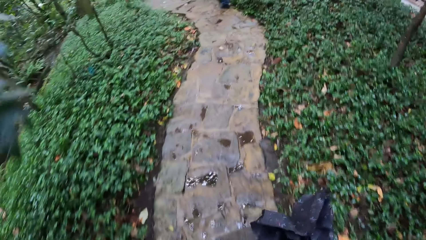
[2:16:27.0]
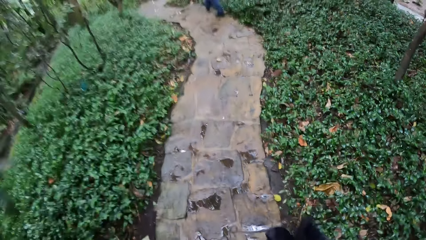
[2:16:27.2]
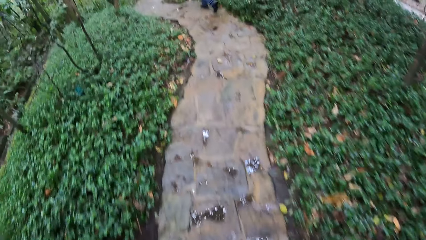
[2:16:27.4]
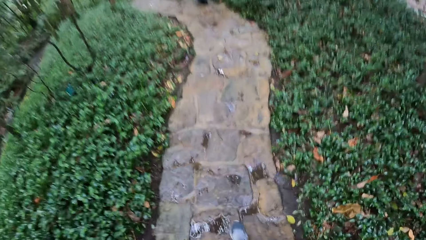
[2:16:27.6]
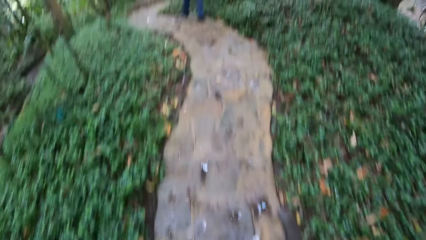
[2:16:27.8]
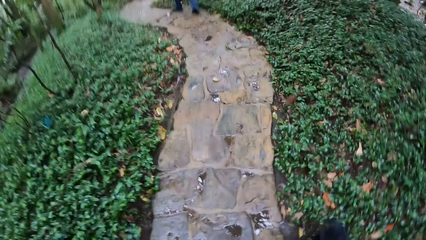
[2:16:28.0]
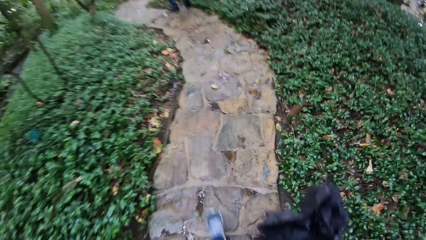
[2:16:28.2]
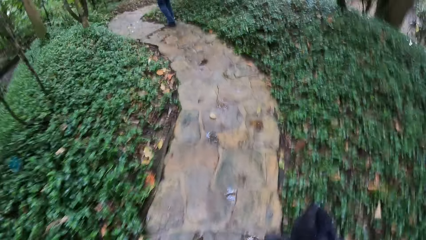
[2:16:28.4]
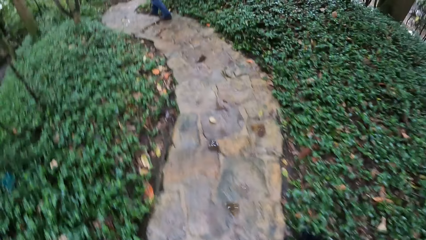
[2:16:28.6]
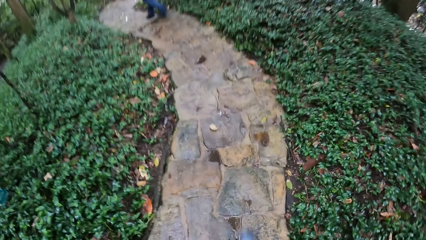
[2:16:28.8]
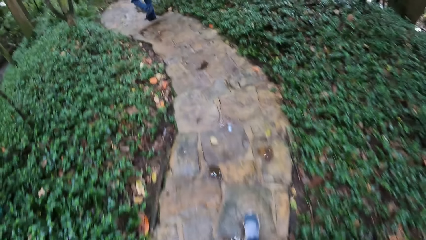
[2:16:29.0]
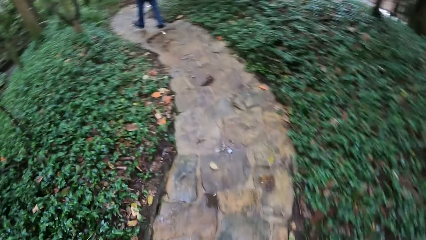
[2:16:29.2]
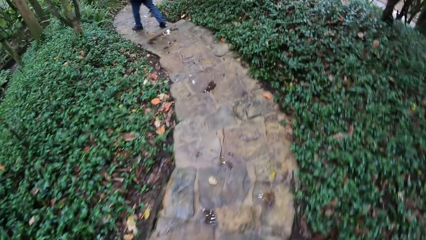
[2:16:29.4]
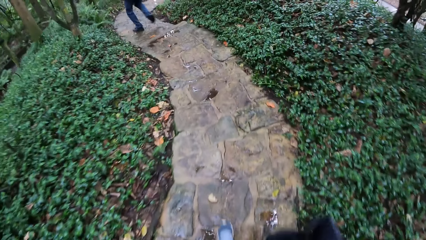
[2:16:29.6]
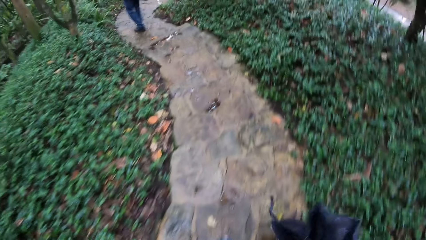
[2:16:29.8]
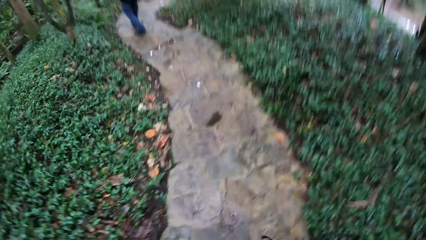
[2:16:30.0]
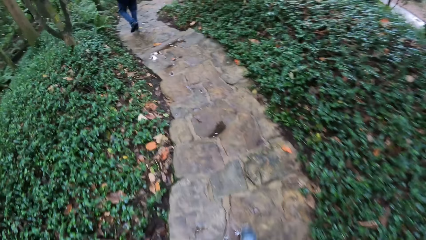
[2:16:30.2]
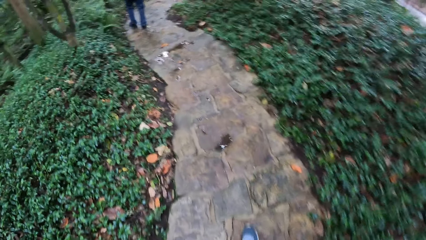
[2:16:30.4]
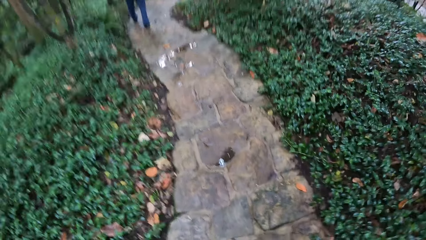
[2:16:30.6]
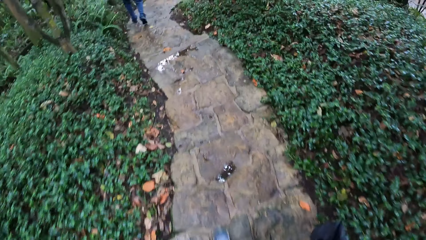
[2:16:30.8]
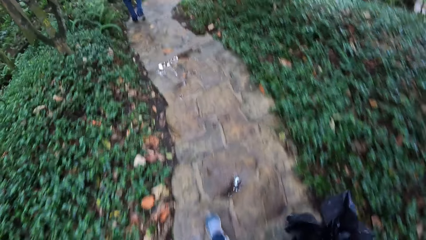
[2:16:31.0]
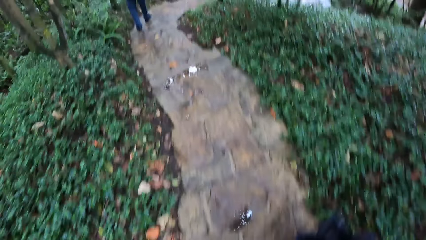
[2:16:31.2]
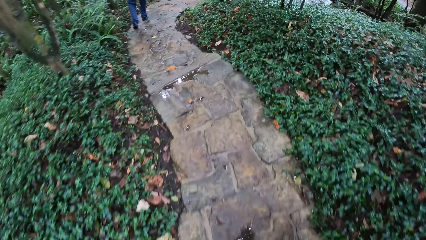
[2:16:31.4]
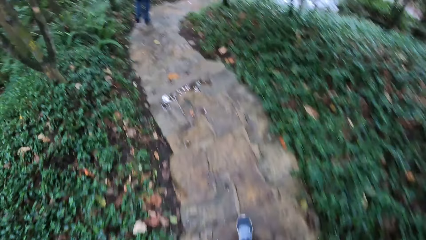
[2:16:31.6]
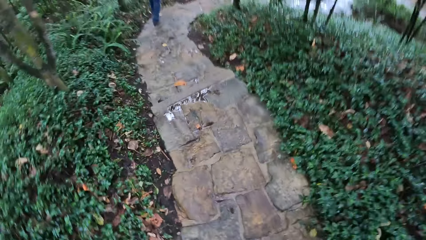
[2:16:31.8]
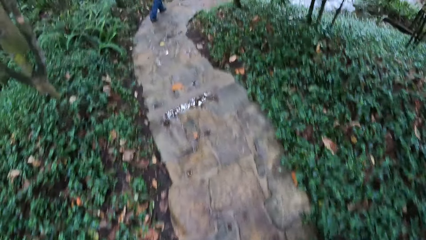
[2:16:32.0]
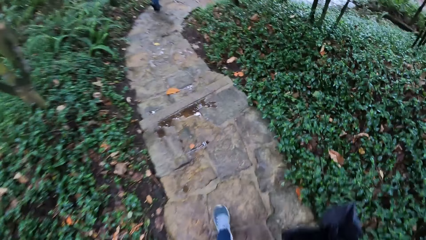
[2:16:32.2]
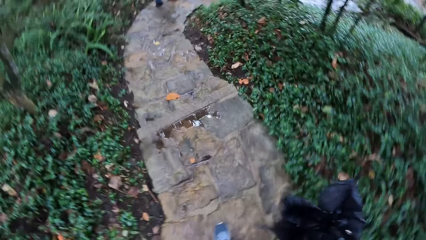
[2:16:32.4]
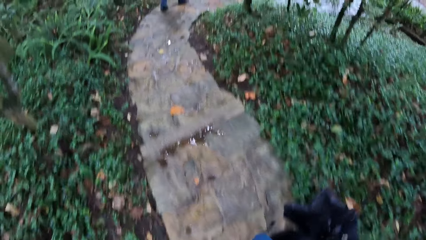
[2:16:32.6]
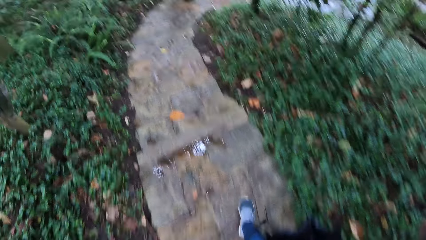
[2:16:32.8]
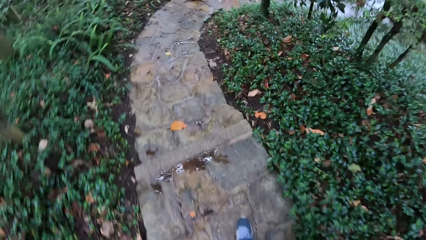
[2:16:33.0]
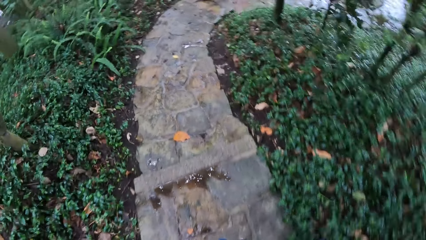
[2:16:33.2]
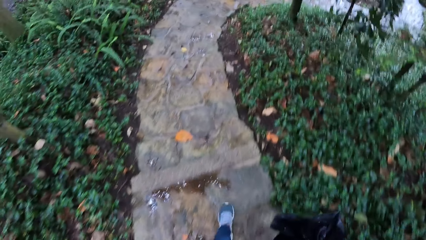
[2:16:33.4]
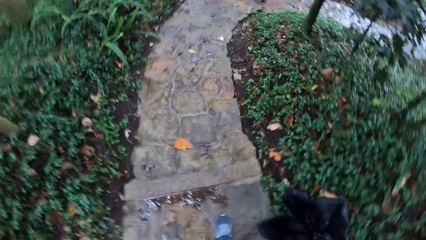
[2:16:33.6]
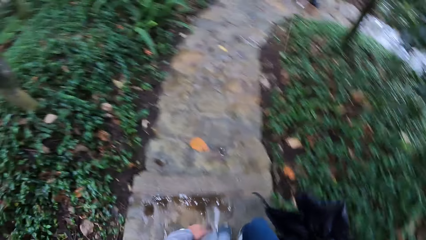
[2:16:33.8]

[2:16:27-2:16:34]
The camera wearer walks on the road path with a person.

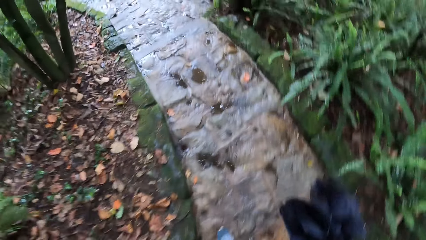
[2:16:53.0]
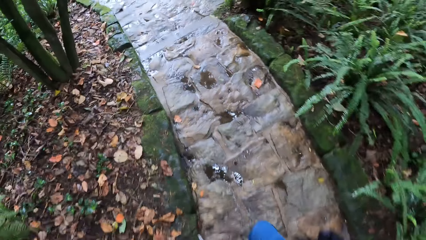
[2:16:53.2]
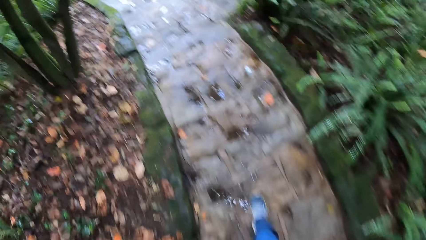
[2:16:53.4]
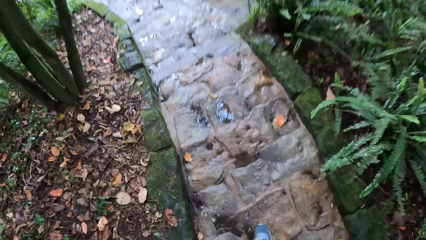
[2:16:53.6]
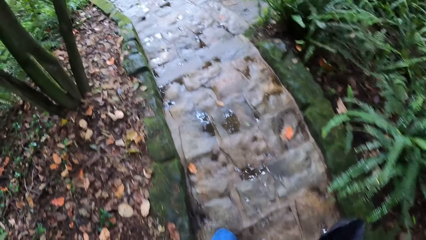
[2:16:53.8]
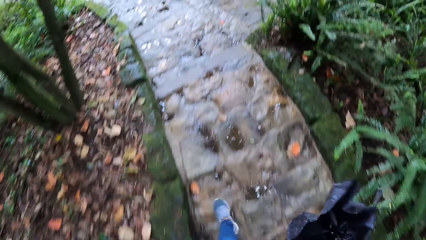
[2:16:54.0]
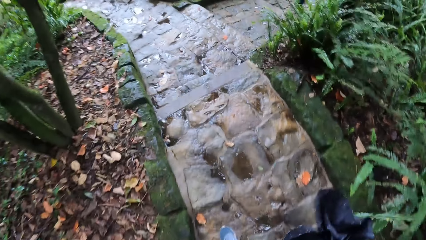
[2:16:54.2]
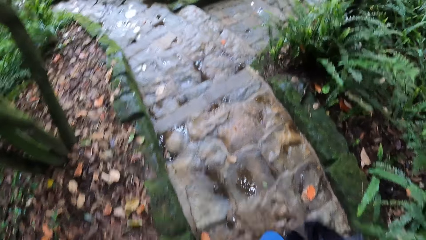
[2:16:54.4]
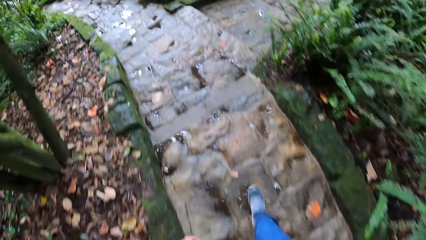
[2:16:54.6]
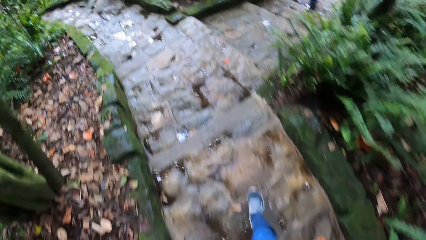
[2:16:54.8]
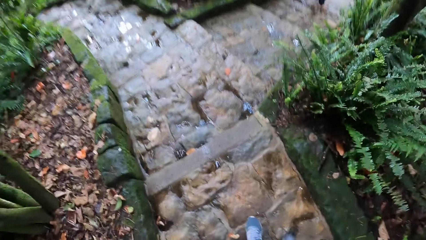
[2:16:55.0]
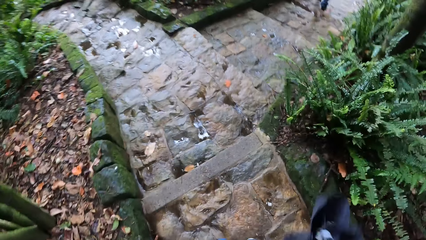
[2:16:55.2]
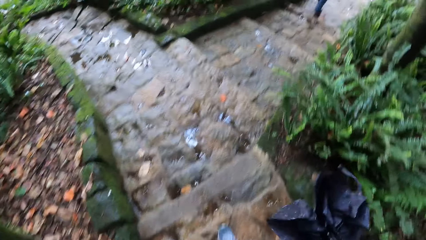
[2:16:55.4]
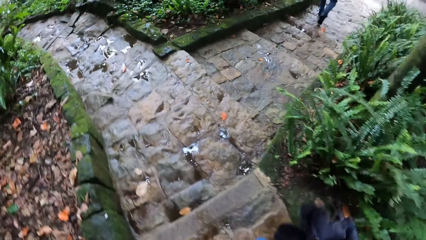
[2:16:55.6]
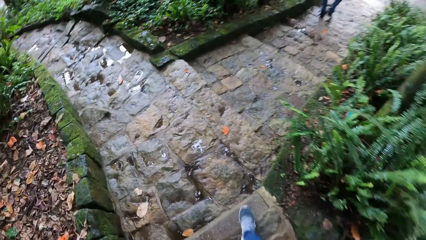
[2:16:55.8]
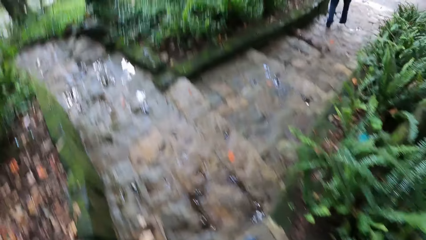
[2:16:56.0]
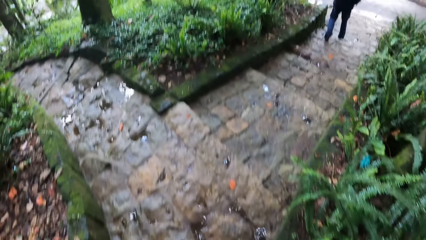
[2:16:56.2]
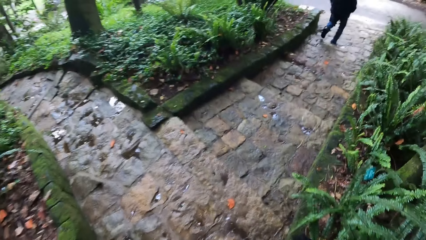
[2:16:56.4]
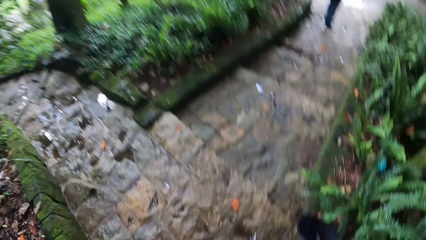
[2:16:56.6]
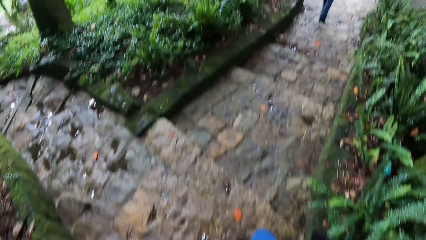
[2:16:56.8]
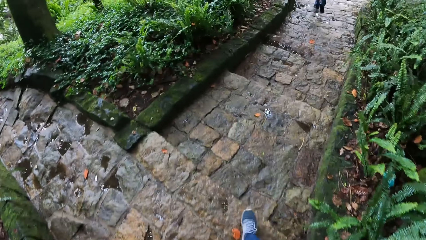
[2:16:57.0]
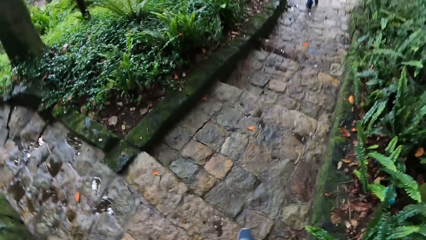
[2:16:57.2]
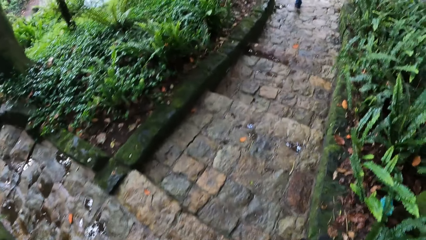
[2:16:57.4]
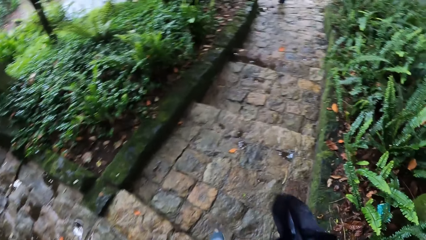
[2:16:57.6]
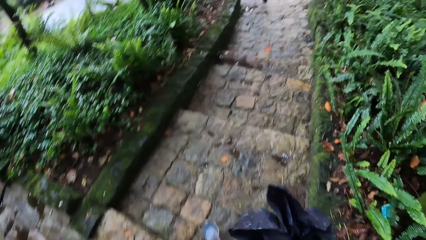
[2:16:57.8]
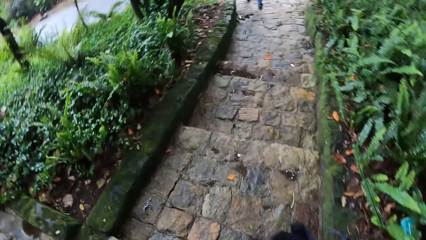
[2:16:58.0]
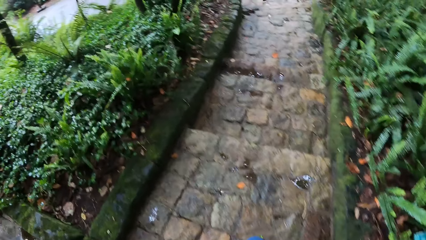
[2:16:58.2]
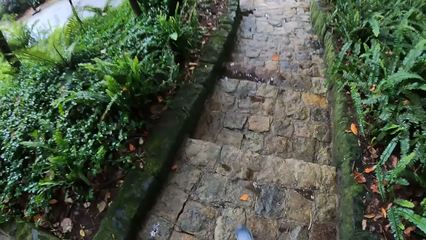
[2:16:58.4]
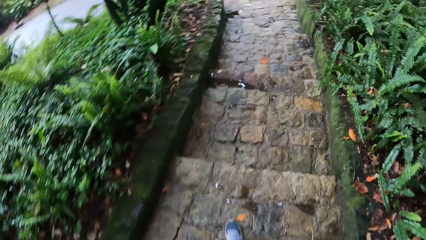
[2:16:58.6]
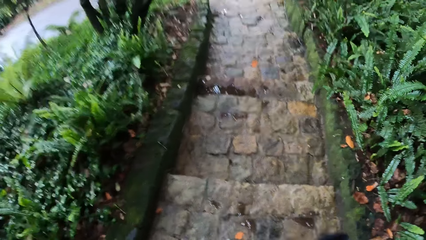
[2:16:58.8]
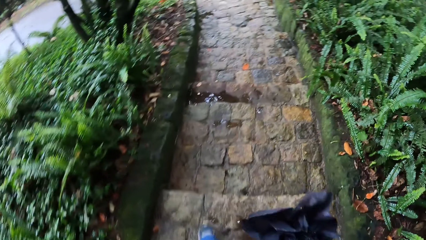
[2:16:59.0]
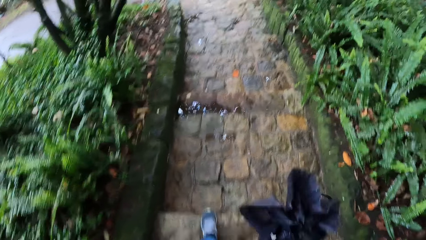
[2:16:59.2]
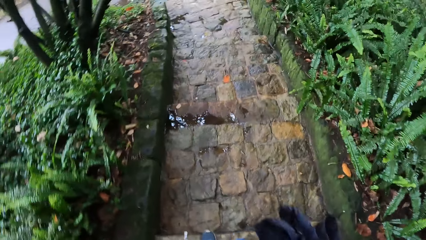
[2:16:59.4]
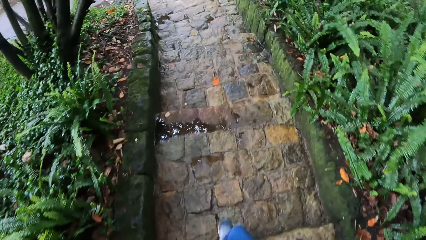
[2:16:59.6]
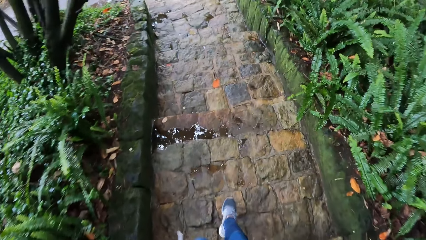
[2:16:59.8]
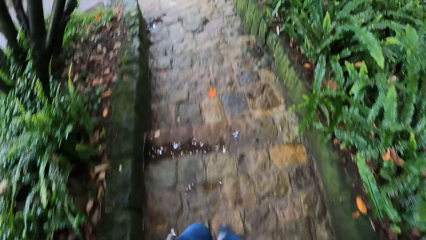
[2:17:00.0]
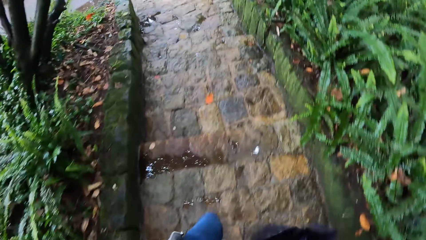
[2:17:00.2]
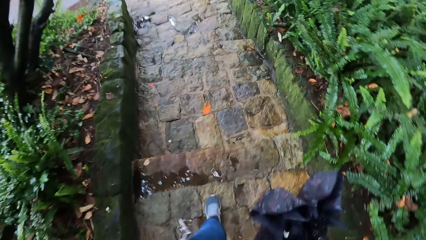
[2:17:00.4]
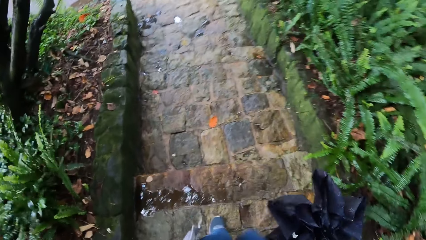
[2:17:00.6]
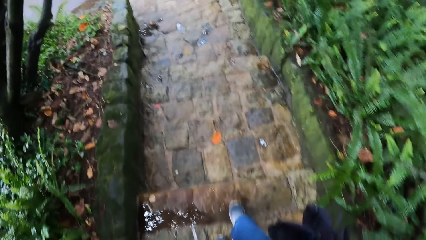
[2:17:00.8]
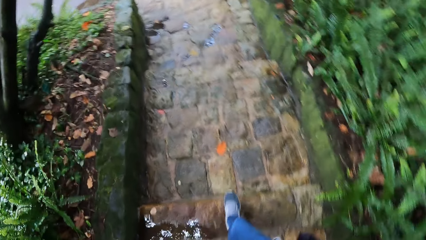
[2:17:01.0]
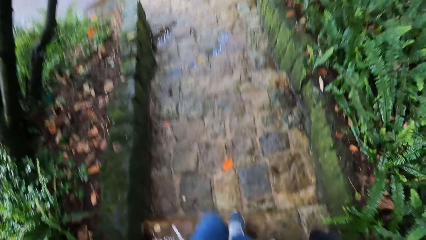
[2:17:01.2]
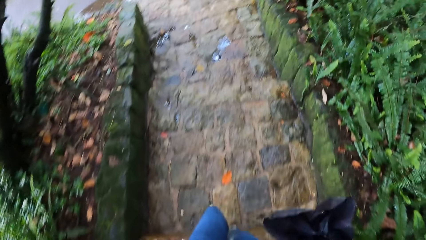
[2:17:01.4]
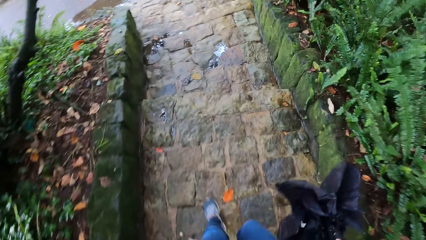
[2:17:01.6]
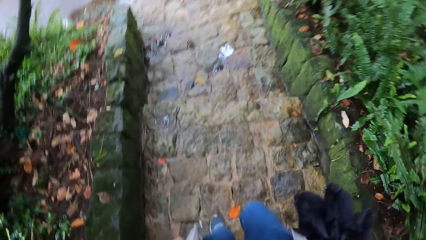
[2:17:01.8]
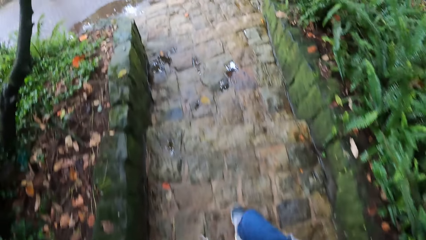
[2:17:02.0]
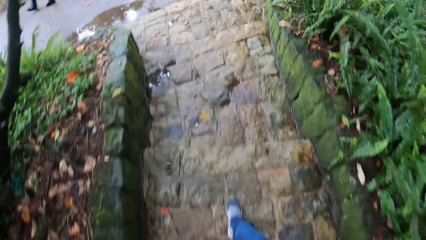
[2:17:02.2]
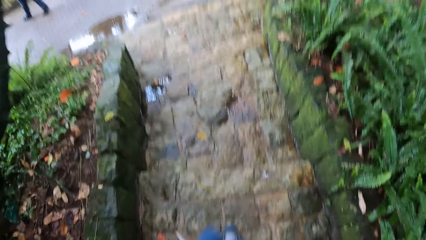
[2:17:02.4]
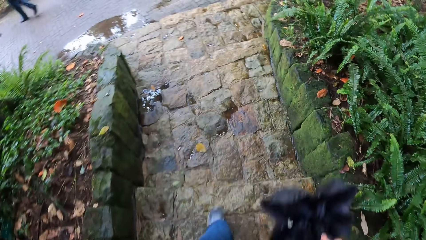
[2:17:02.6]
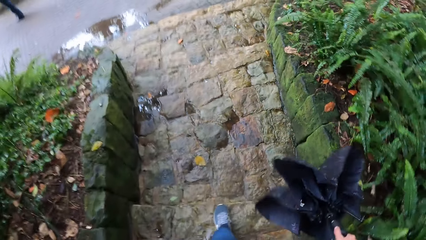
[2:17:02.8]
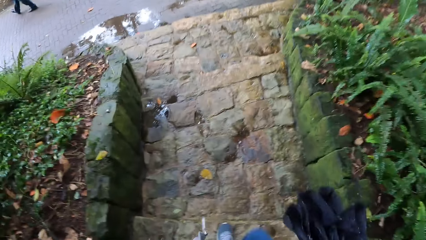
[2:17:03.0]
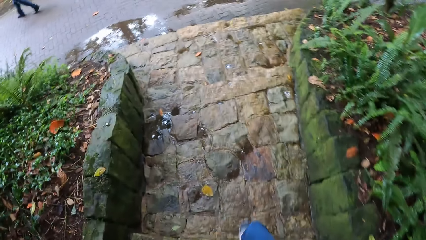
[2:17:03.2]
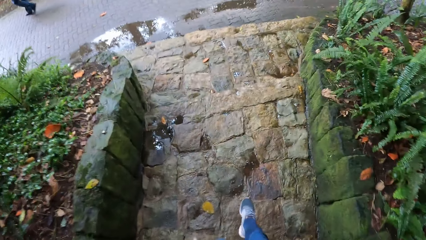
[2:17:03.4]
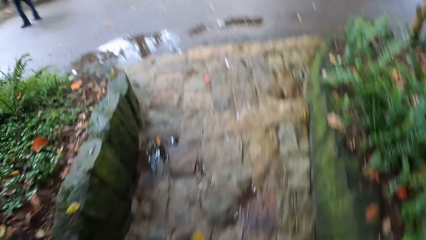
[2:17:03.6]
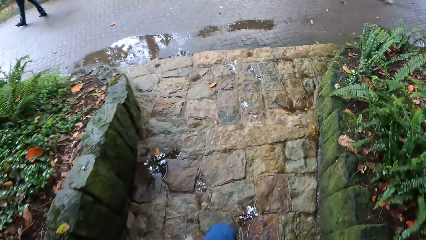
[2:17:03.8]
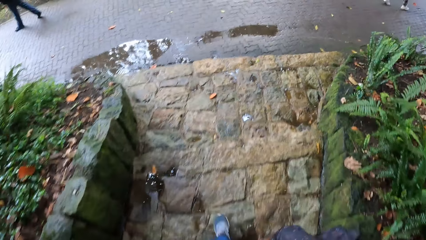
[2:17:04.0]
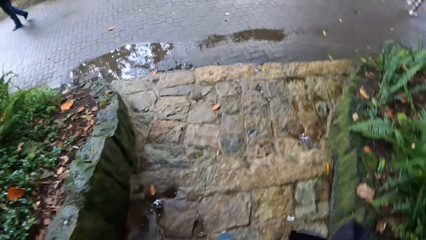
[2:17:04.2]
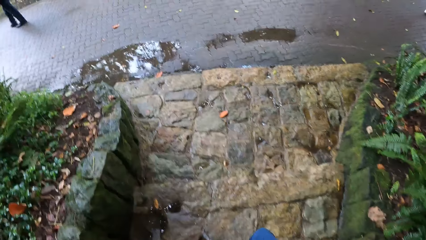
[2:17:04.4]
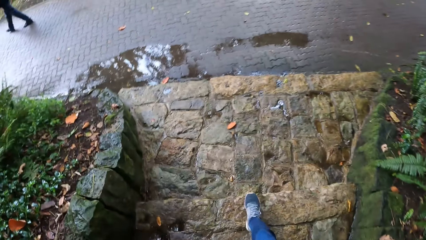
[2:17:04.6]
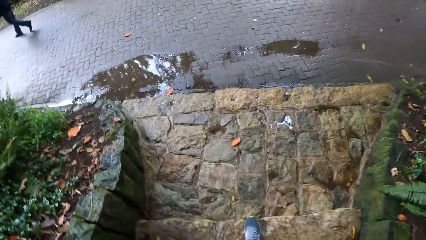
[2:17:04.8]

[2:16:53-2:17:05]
The camera wearer walks with an umbrella on her hand.
